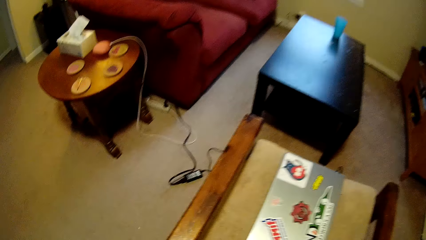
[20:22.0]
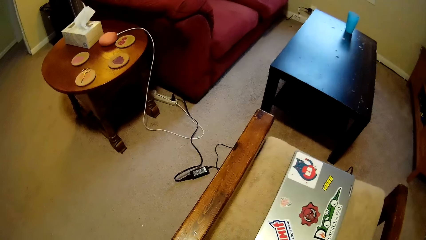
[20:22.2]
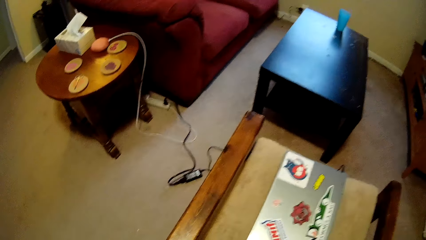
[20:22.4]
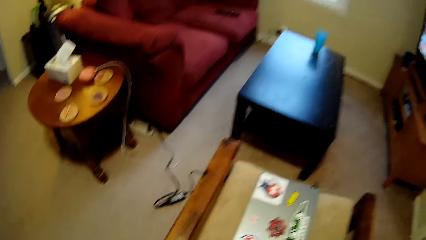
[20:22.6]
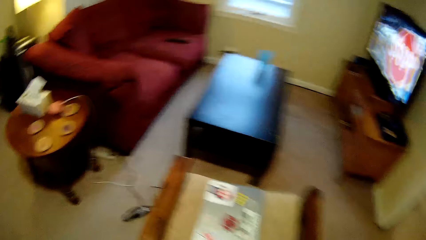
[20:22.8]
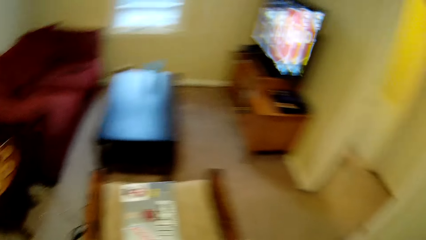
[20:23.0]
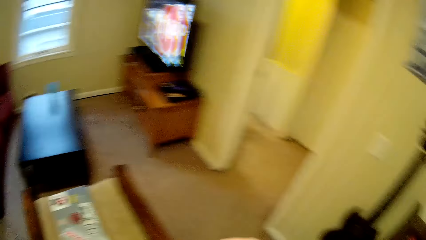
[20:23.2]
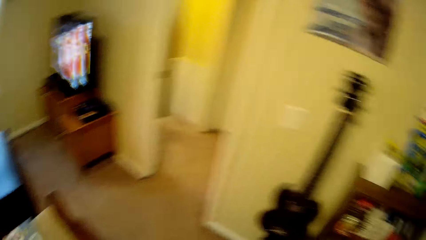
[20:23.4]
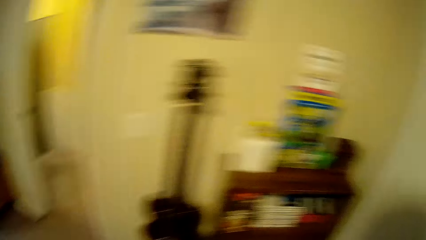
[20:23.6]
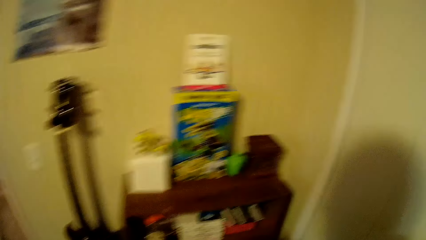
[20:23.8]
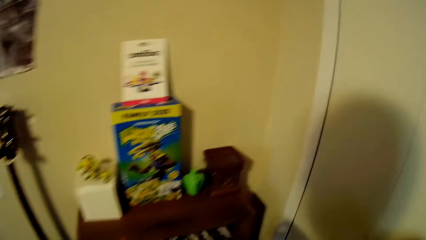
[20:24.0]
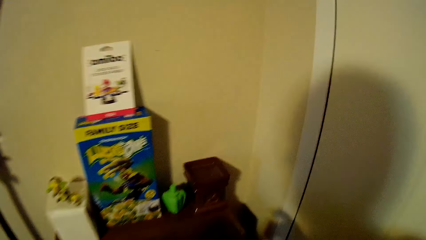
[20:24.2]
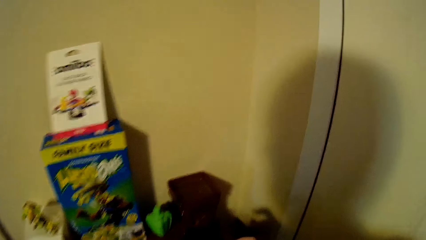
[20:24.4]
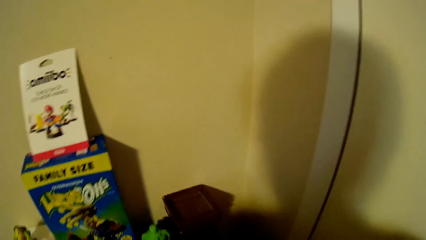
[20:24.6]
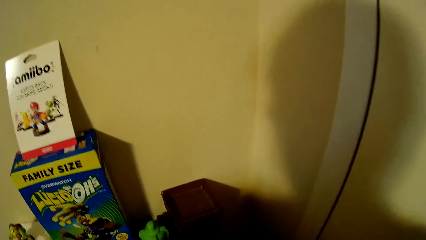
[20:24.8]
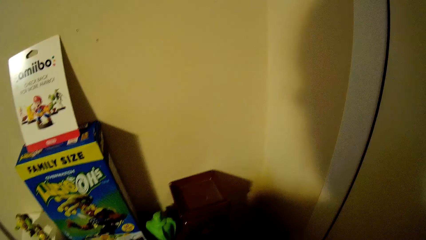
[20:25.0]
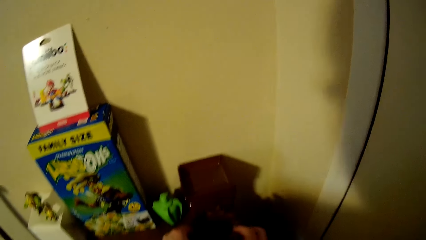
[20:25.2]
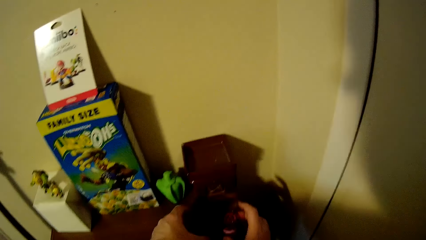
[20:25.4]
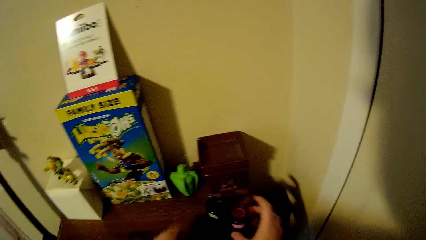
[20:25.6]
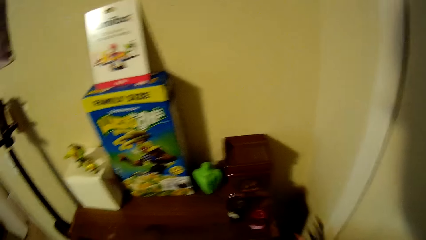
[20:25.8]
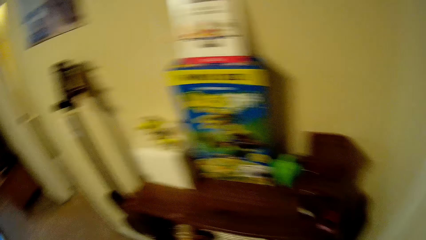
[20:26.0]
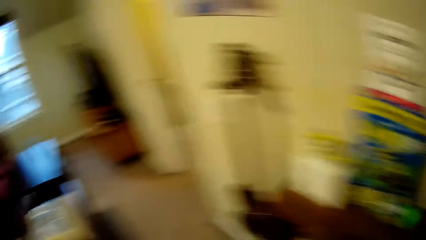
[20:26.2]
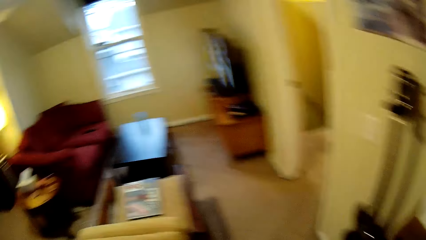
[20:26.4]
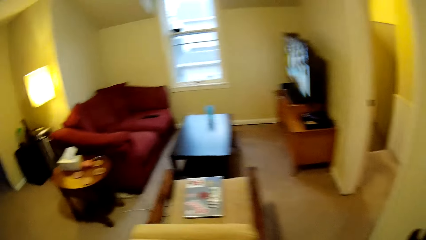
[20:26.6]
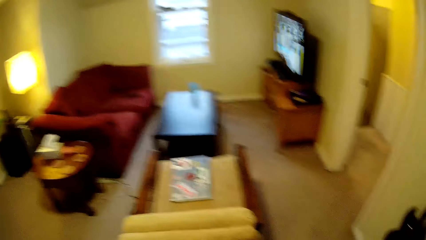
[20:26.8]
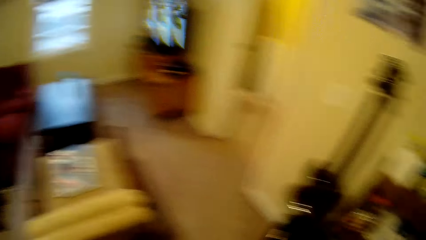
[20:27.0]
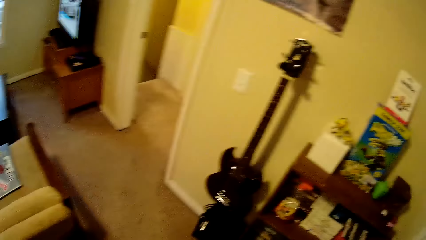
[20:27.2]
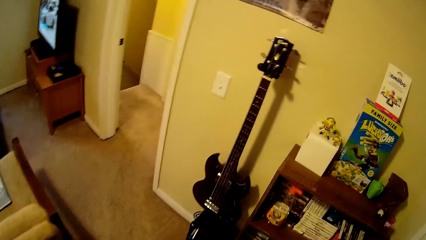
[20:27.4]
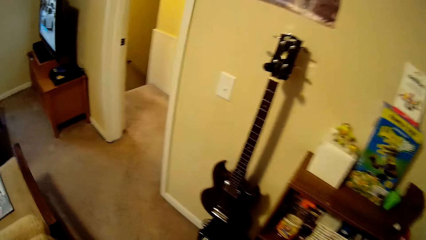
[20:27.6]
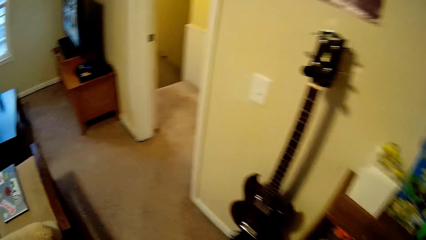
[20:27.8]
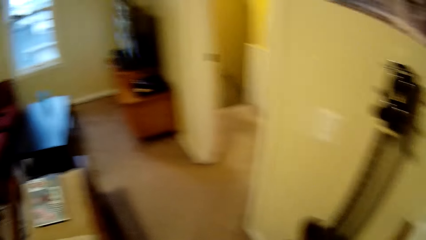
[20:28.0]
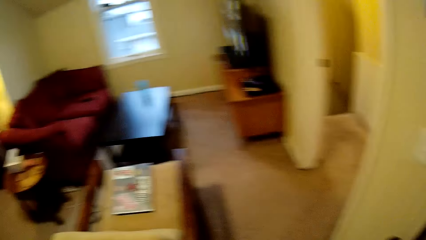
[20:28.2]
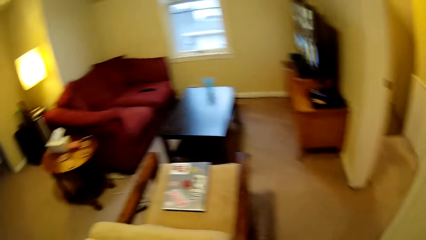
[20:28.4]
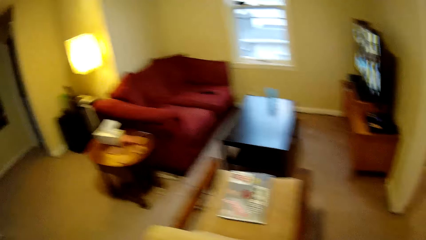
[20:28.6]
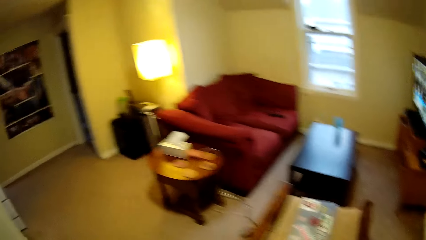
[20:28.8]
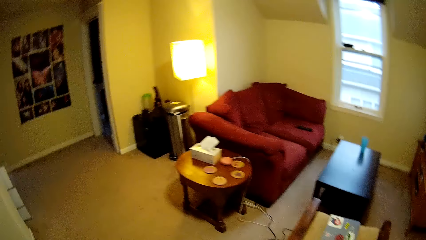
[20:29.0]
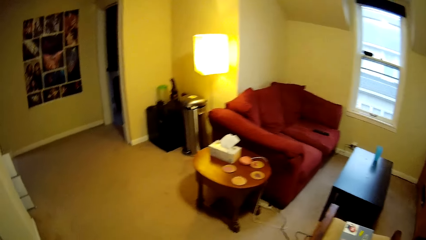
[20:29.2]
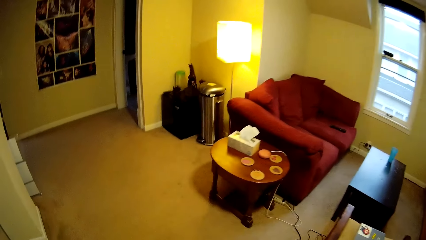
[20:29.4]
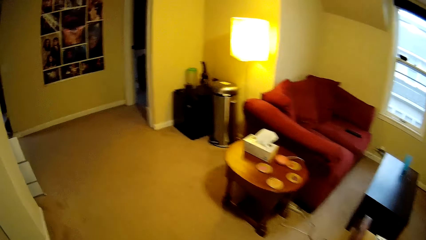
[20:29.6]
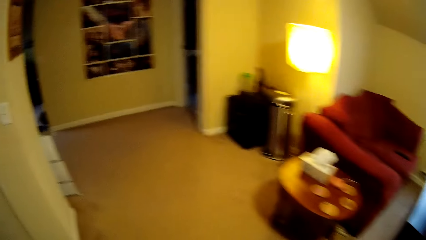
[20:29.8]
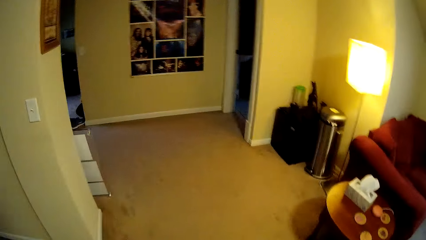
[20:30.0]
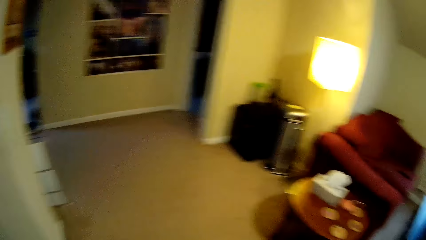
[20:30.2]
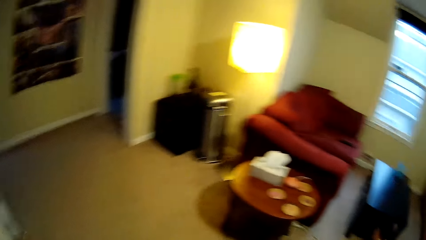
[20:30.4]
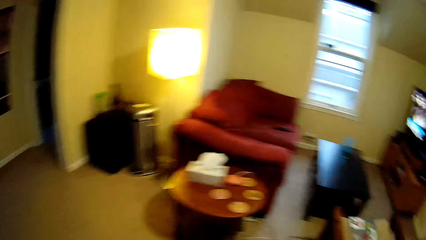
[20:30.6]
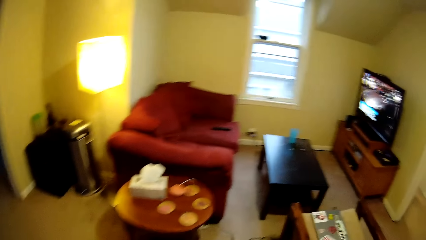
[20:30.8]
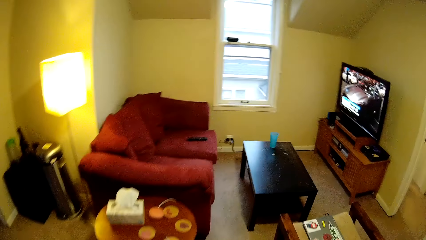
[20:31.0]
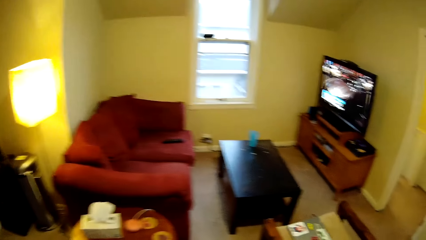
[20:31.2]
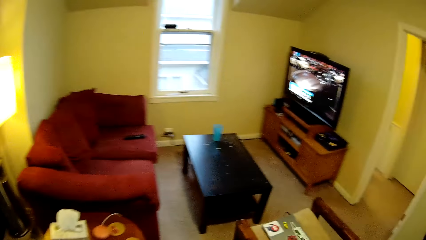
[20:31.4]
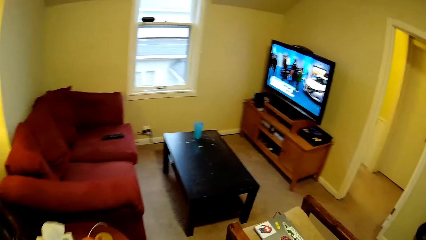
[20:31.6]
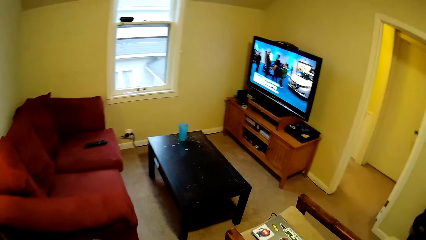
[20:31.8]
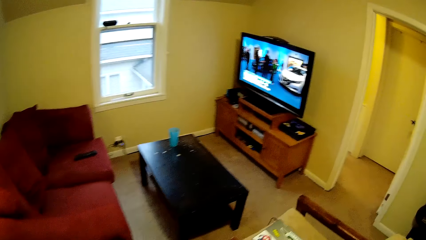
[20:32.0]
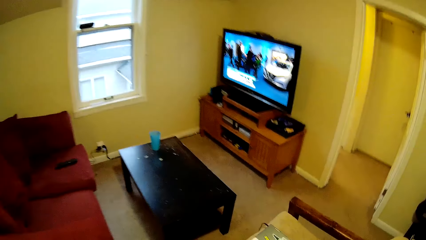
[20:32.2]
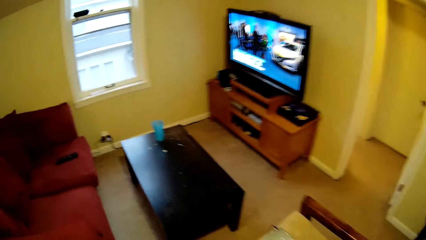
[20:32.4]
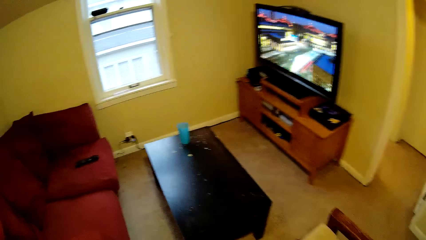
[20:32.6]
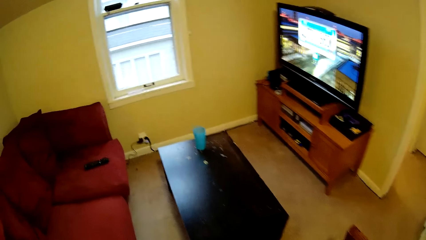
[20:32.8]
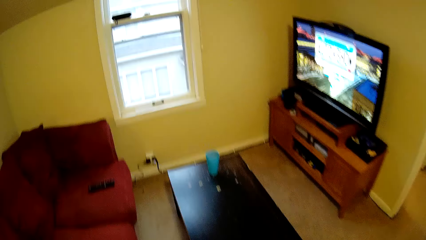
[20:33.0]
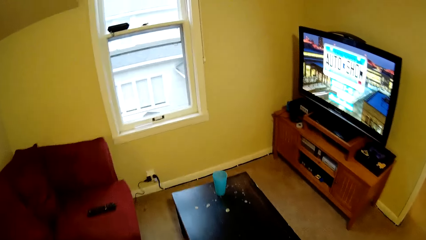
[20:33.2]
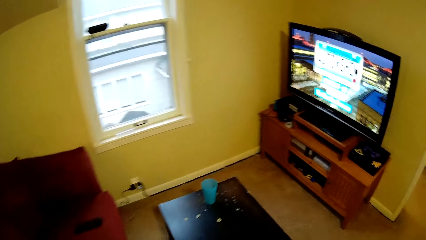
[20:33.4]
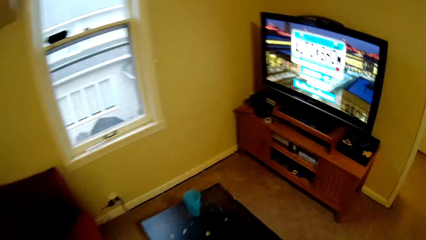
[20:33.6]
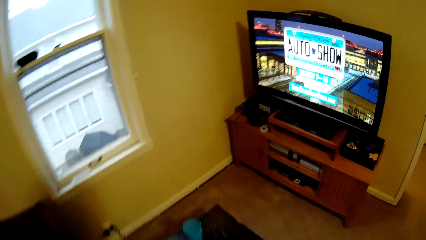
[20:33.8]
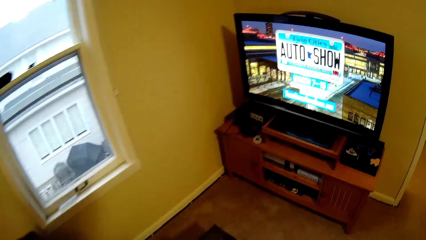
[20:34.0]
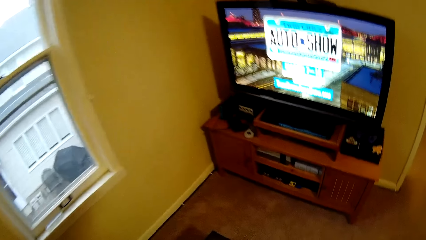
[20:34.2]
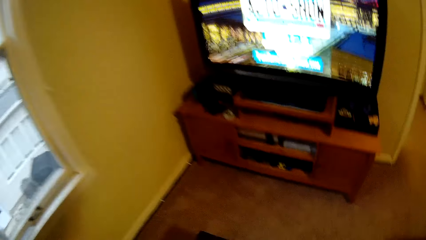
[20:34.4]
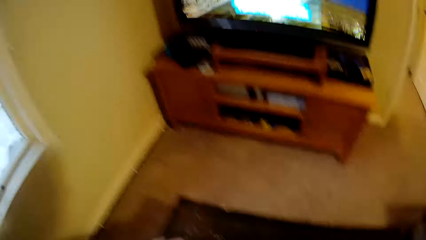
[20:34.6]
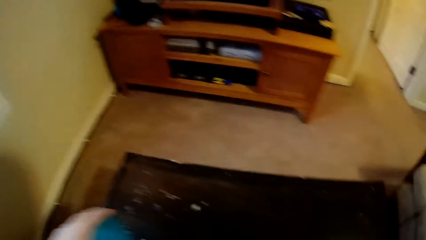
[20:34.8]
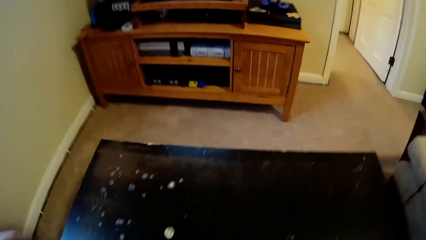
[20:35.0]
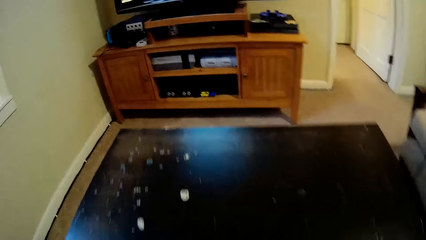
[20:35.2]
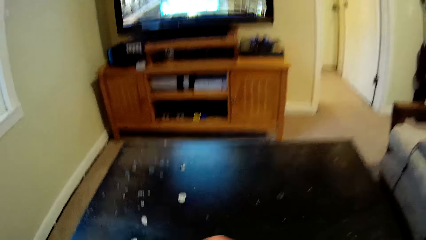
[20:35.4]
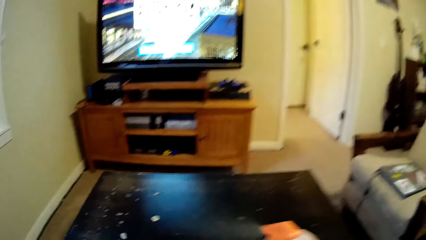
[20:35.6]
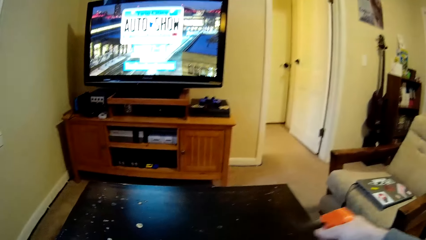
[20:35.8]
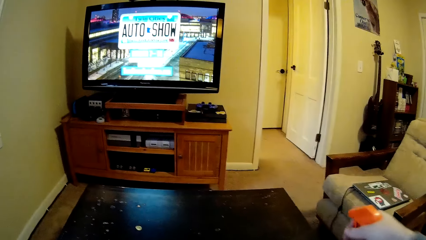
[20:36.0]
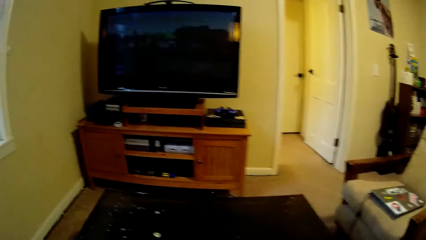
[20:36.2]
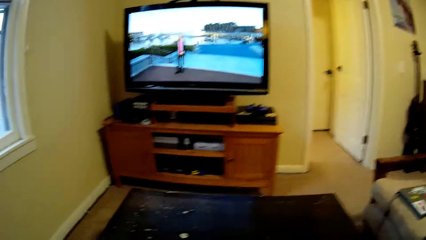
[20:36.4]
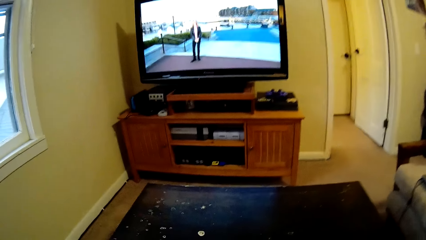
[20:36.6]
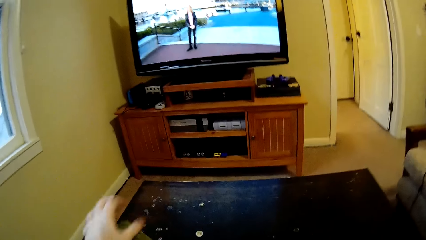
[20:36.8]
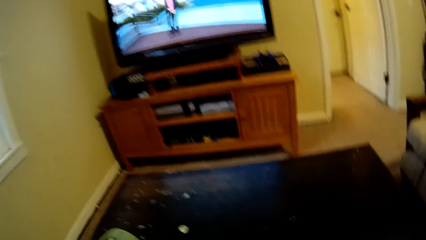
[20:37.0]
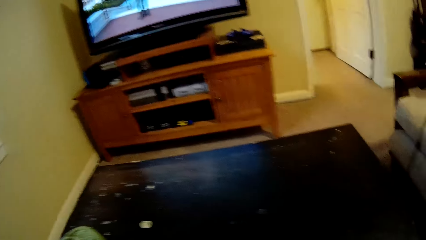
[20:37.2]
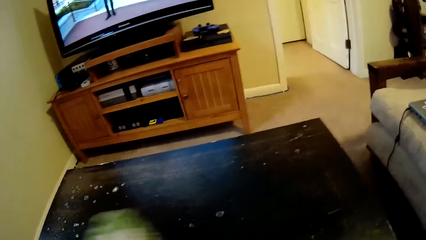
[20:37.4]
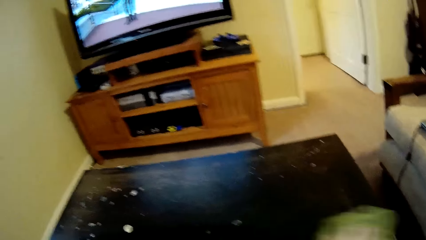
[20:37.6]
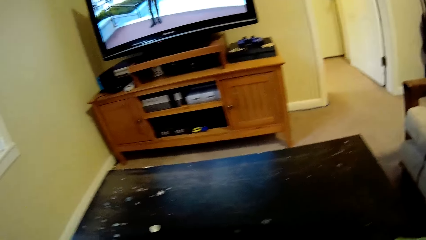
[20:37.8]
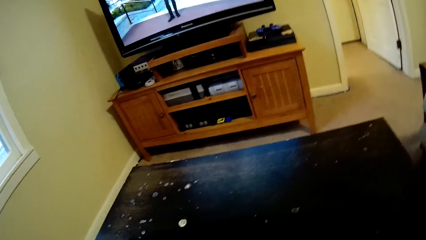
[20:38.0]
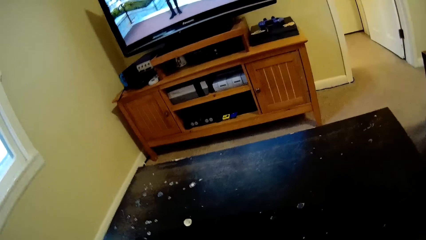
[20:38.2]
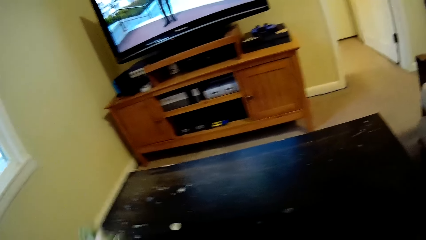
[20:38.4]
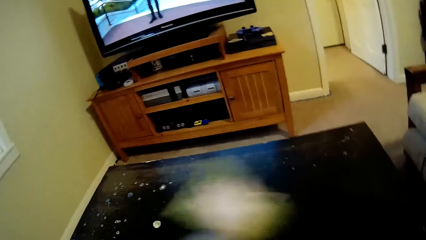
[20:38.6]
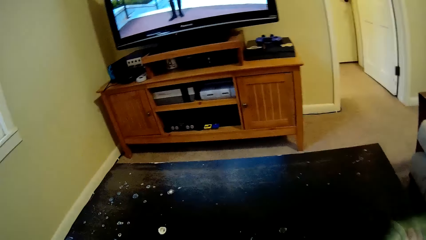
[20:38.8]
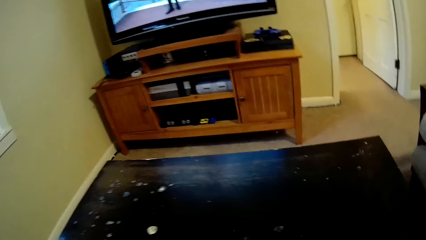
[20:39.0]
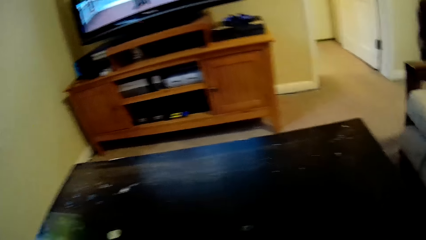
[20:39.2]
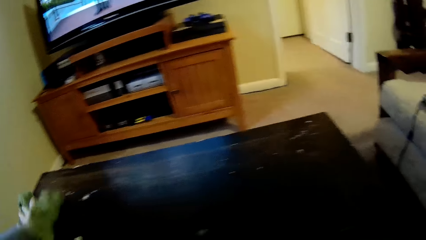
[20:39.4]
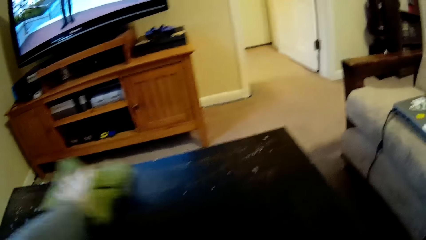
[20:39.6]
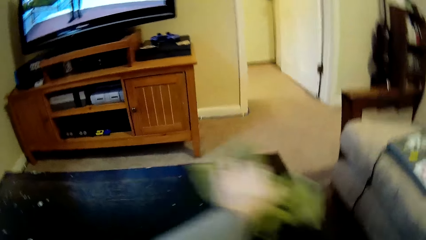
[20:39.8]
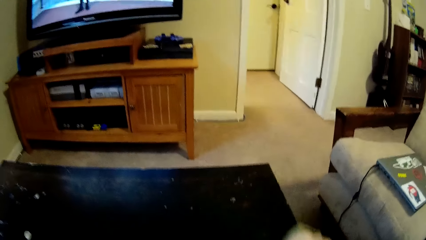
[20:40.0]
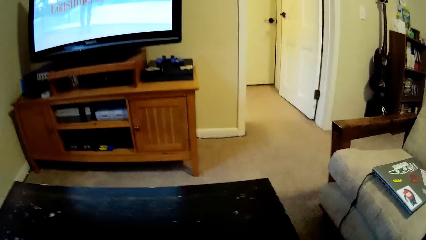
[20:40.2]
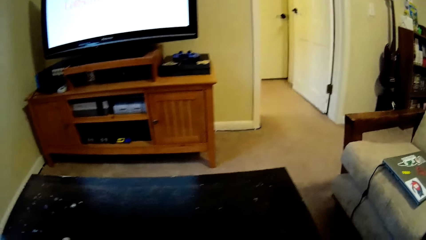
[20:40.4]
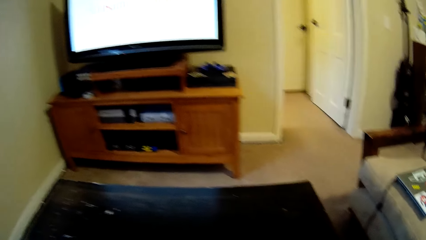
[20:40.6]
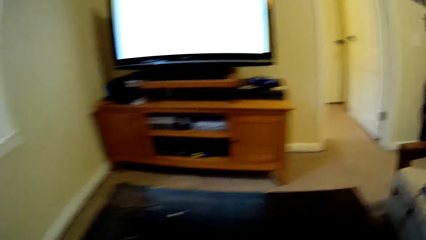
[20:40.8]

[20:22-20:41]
The camera wearer picks a wood item from the chair. They walk in the room. They place the wood item on the cabinet. They walk in the room. They look around the house. They pick a tumbler. They spray the table. They wipe the table with a towel.
